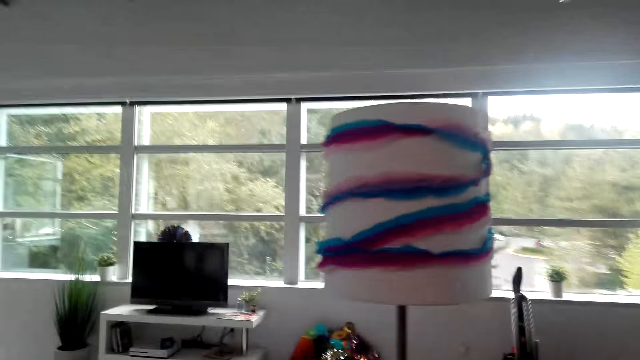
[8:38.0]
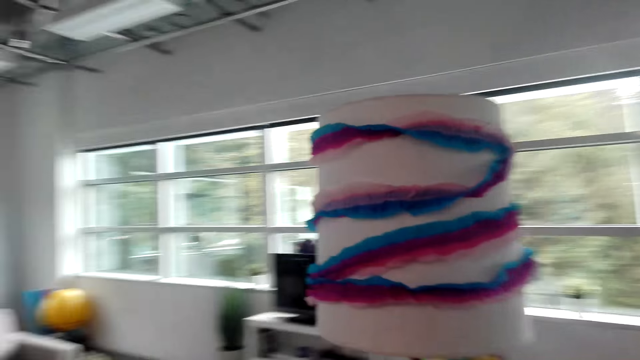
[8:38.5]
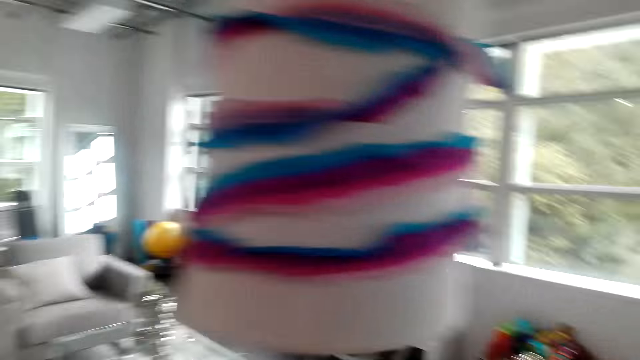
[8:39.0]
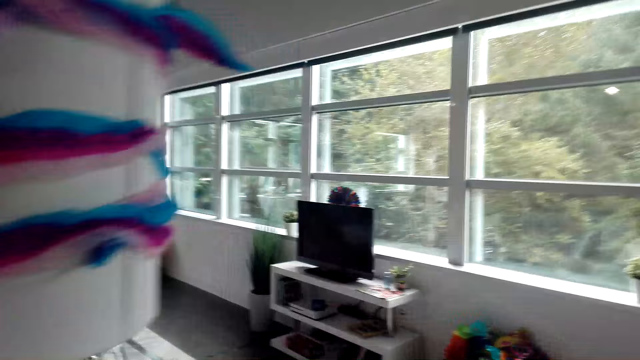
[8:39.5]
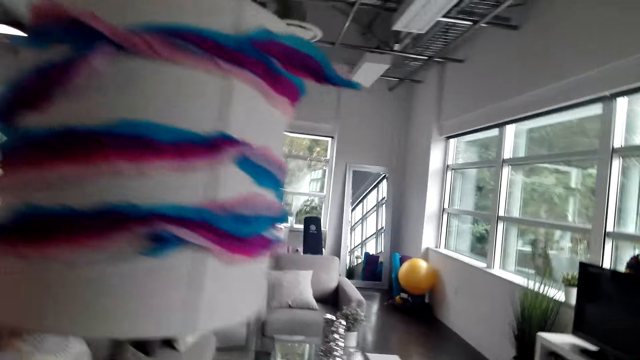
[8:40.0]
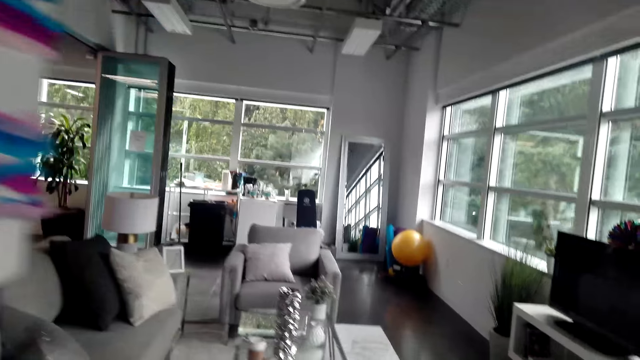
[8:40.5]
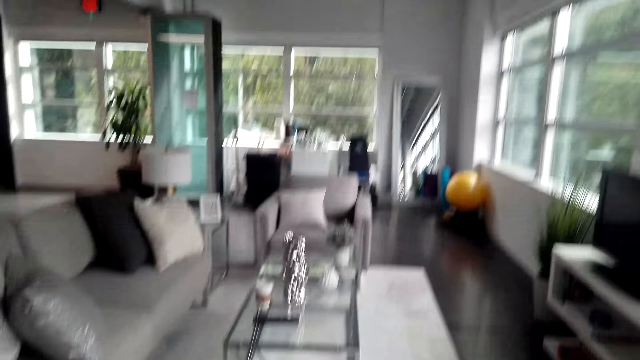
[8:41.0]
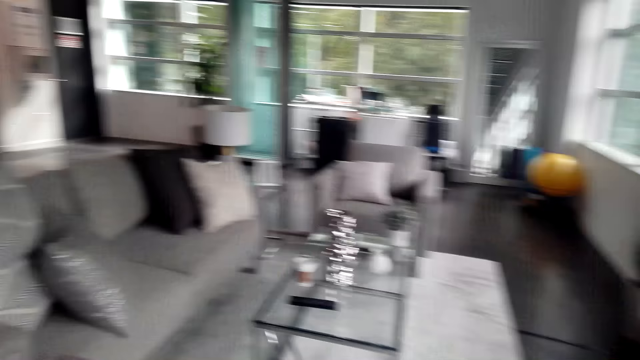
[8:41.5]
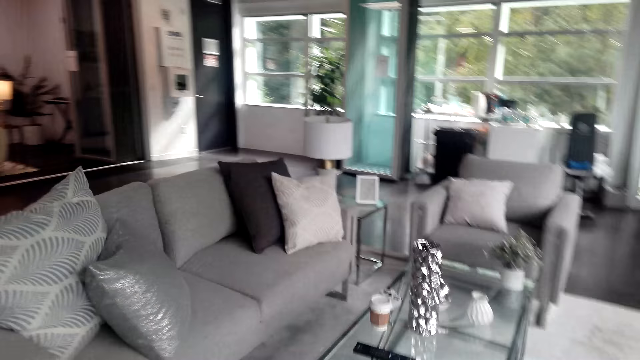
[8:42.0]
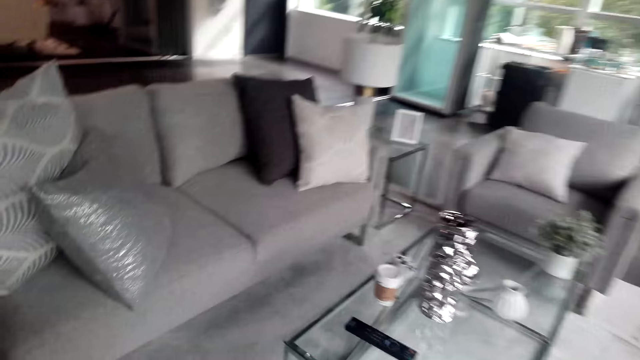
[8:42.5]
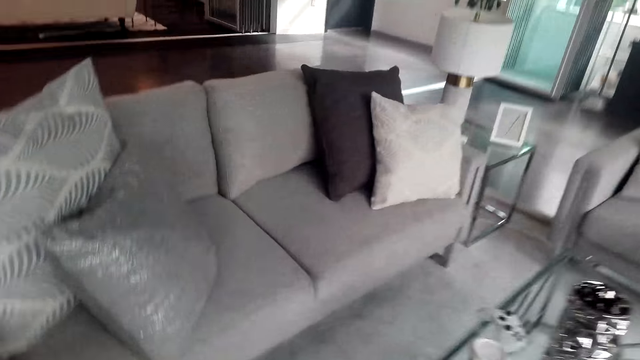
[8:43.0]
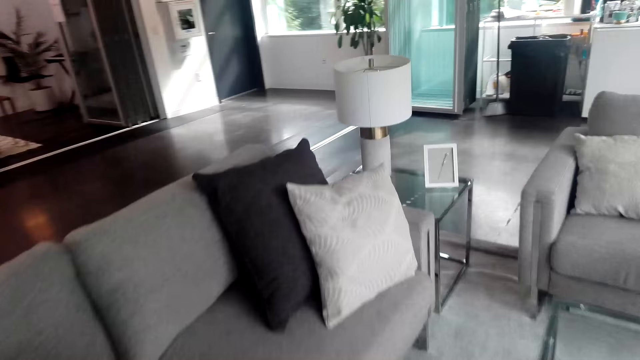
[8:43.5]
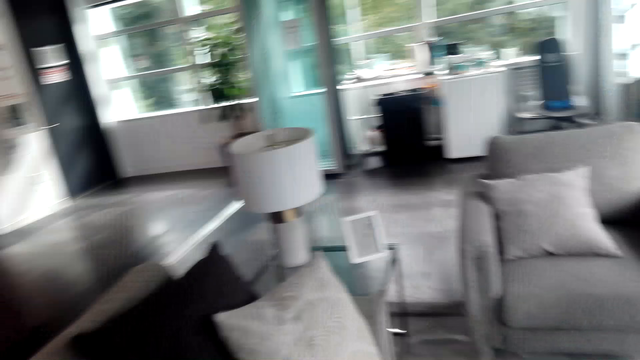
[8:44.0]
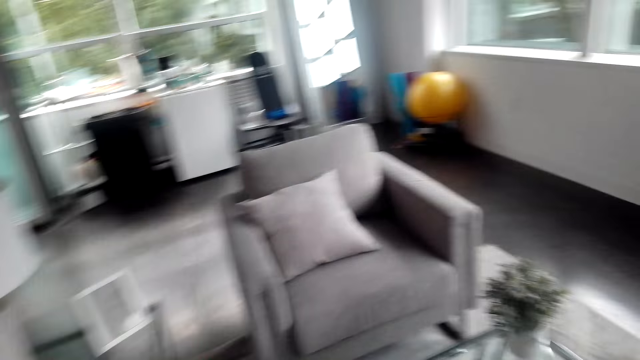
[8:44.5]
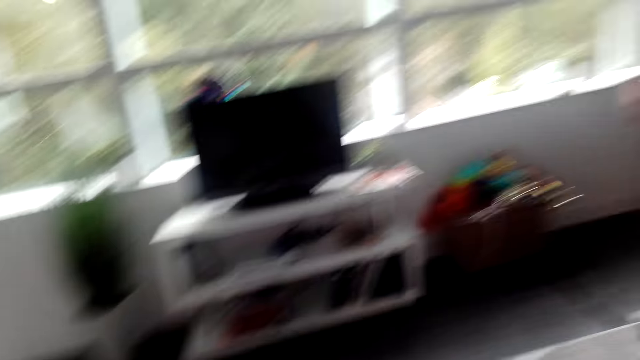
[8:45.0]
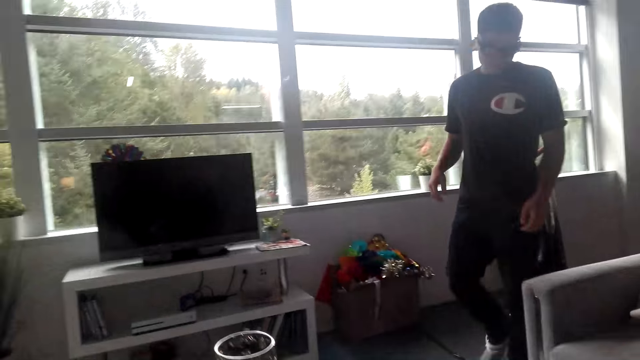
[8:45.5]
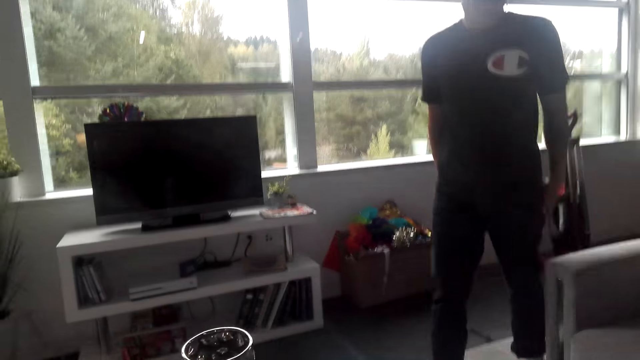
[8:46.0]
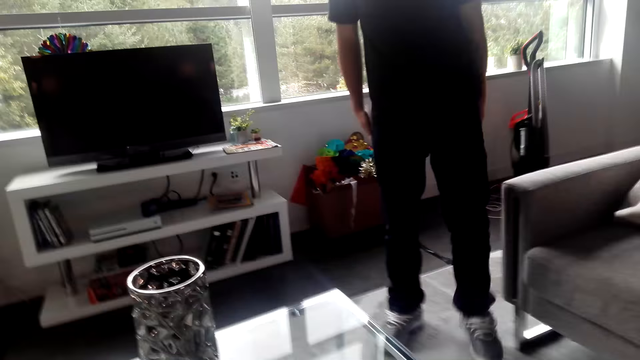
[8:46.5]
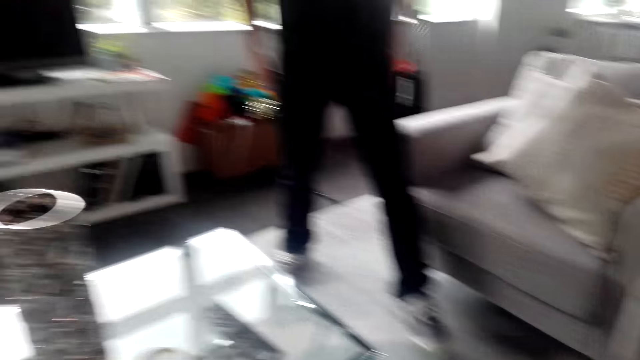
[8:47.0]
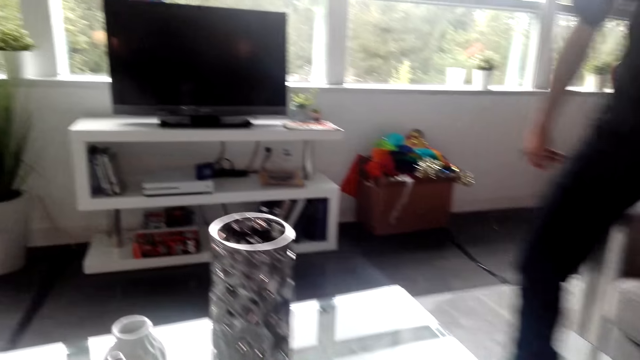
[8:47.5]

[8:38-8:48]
The camera wearer looks around the room. They converse. They look around the room. They converse.

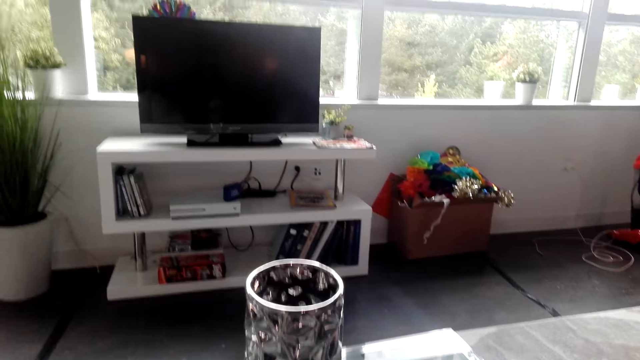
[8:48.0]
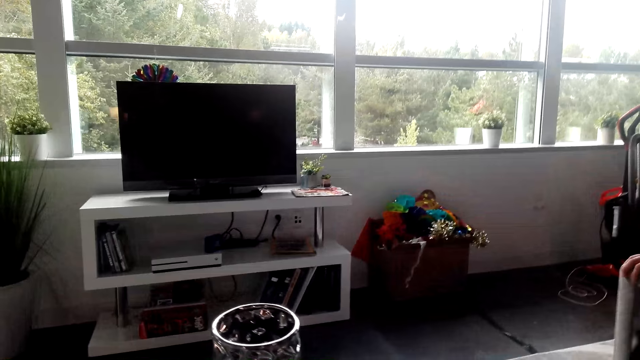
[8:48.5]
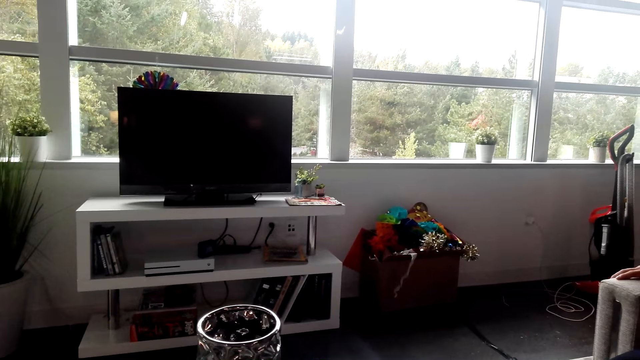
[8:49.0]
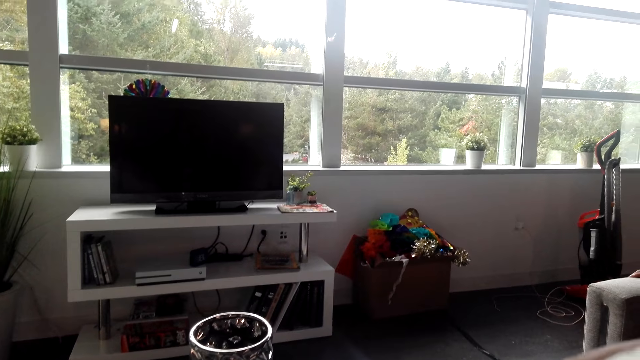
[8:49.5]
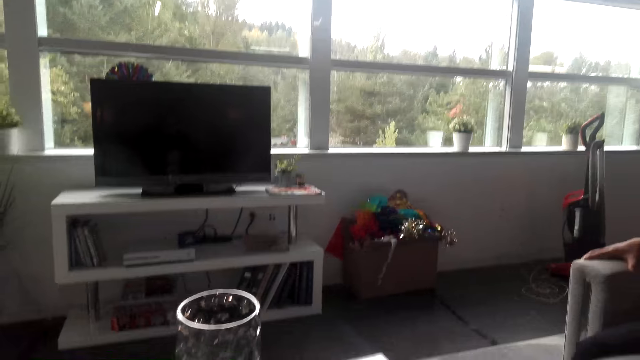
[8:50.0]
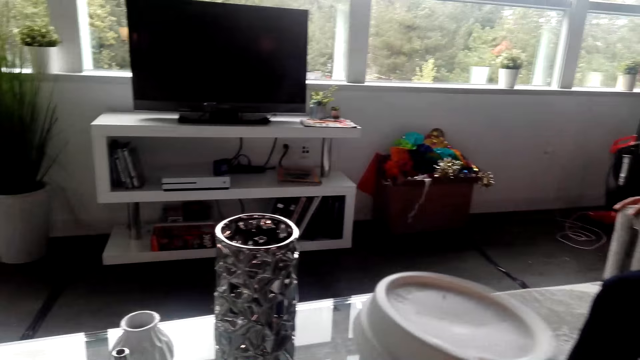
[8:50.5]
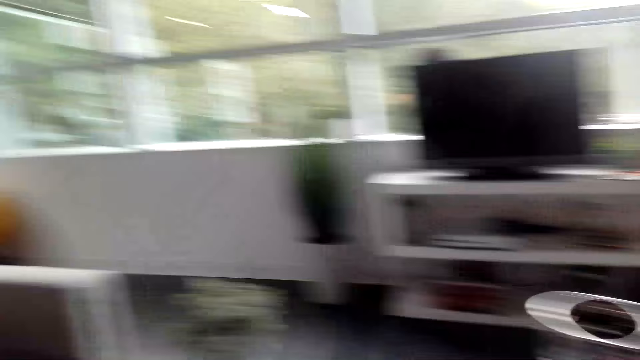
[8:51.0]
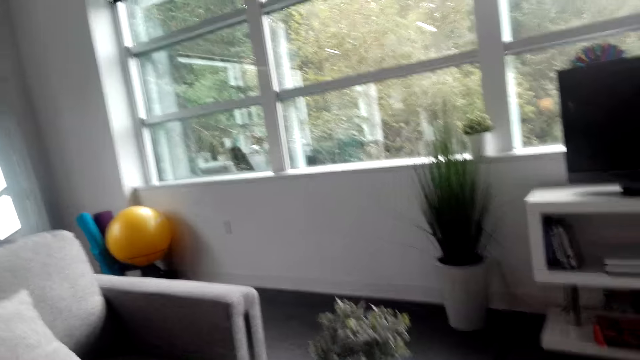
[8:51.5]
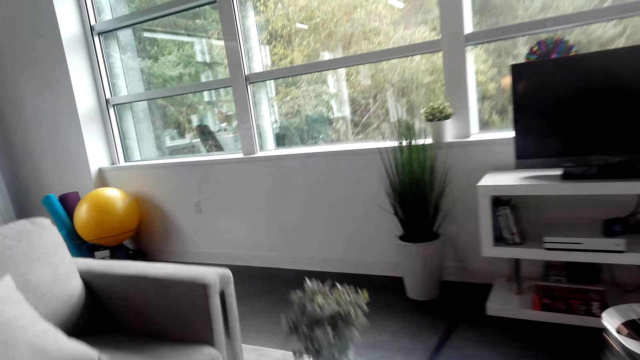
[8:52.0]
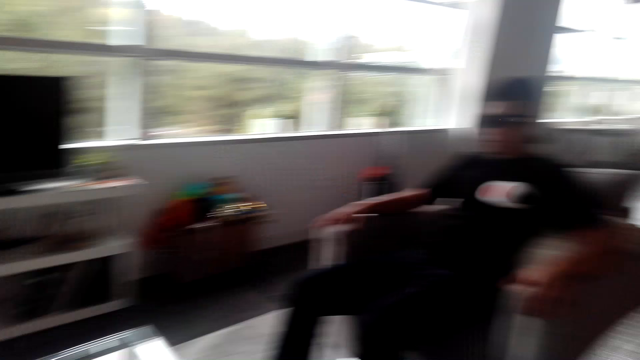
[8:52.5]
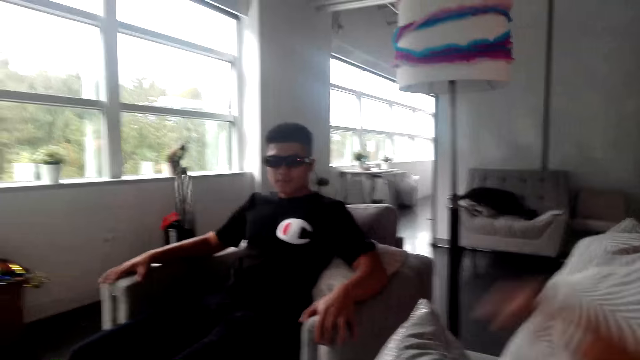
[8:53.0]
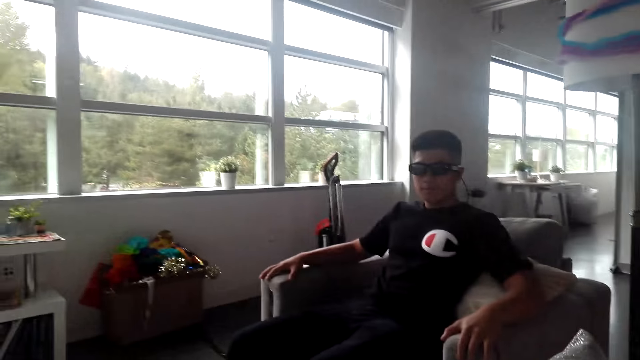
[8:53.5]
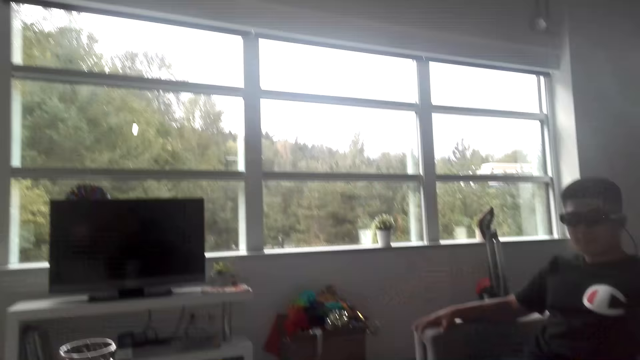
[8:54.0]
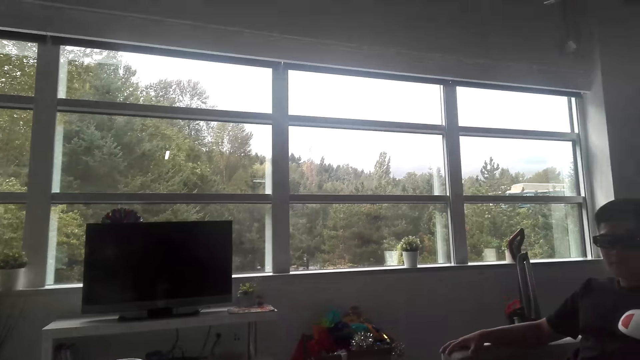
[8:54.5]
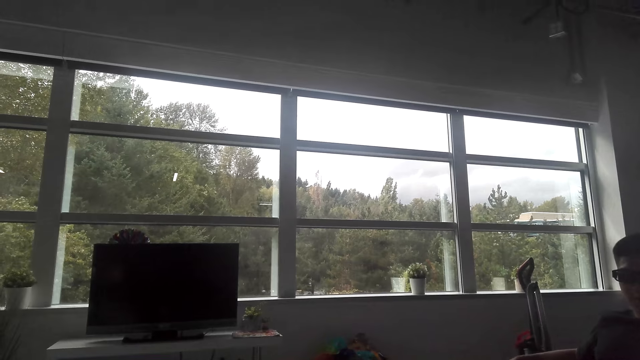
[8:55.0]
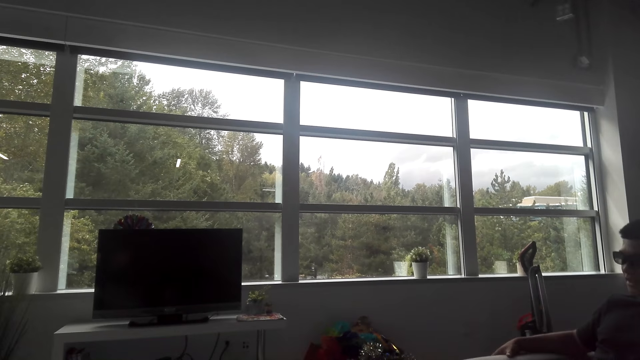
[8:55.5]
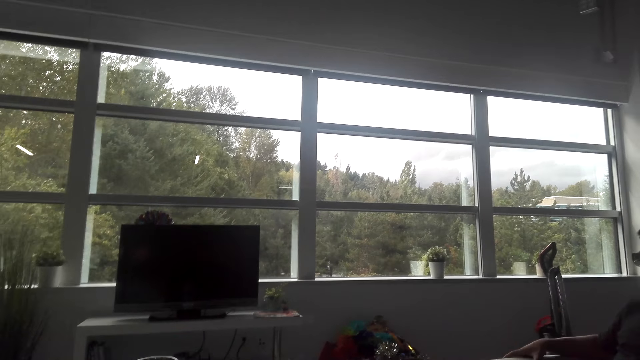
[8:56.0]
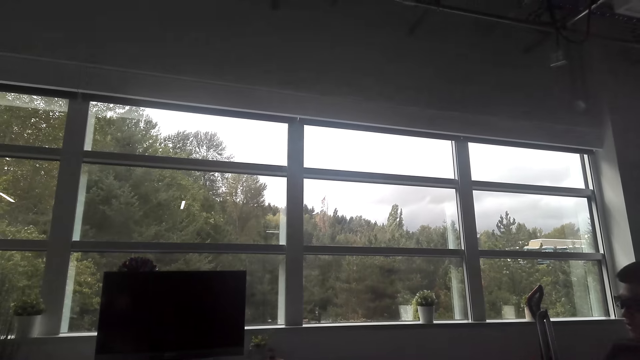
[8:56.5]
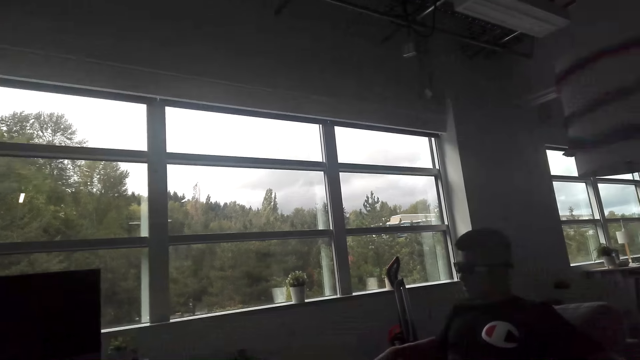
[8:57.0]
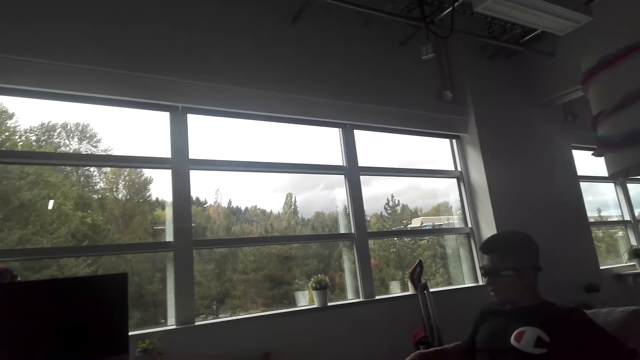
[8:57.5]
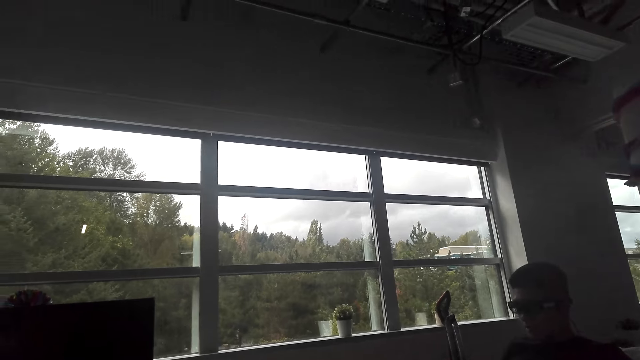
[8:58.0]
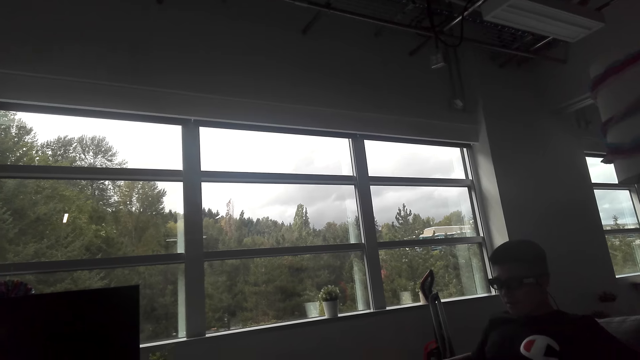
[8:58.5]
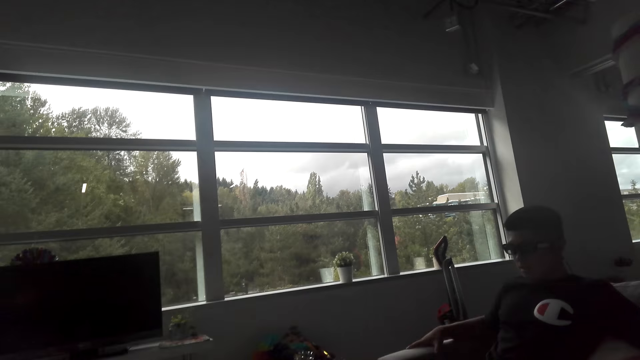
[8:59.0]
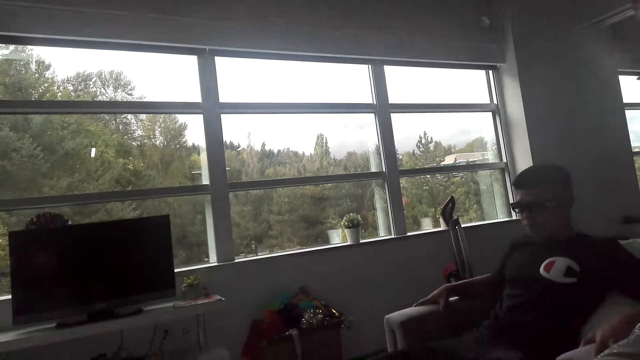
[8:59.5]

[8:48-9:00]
A man sits on the sofa. The camera wearer talks to the man. The man talks to the camera wearer.
